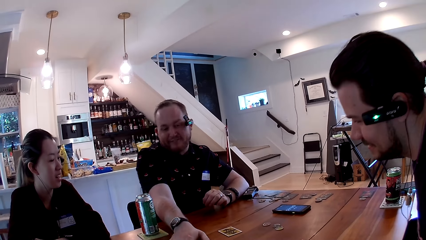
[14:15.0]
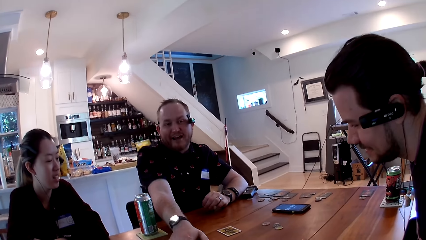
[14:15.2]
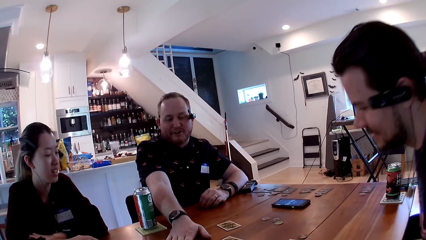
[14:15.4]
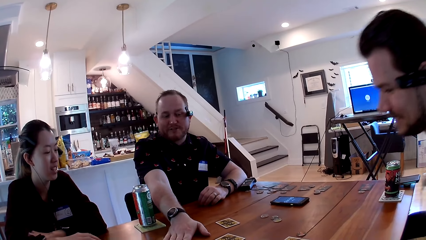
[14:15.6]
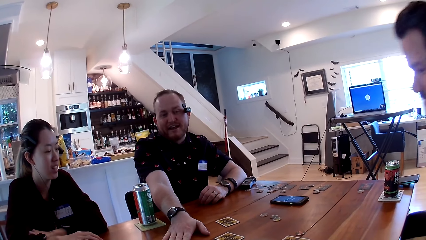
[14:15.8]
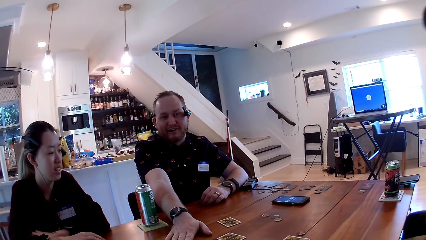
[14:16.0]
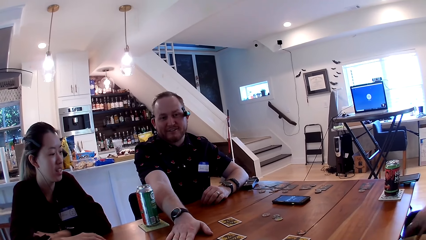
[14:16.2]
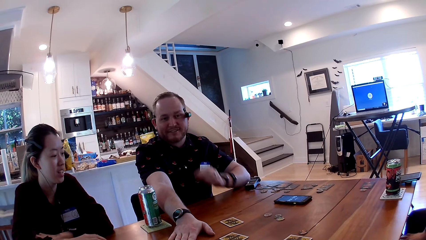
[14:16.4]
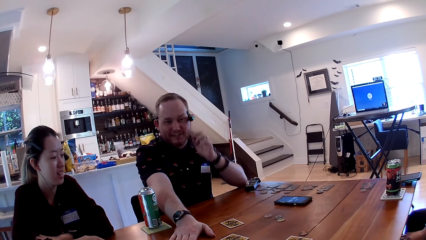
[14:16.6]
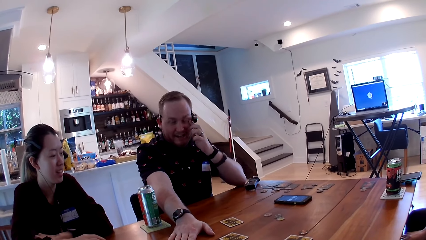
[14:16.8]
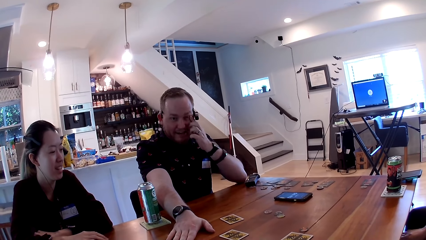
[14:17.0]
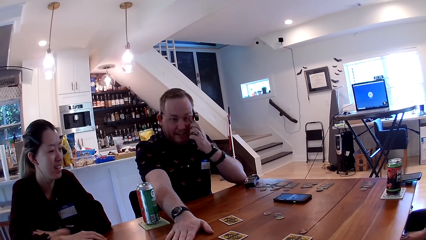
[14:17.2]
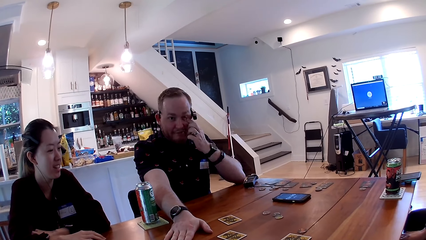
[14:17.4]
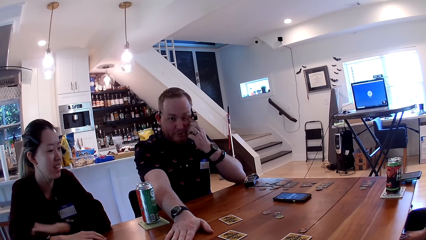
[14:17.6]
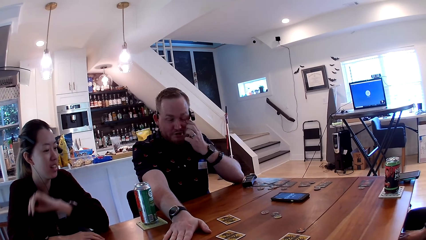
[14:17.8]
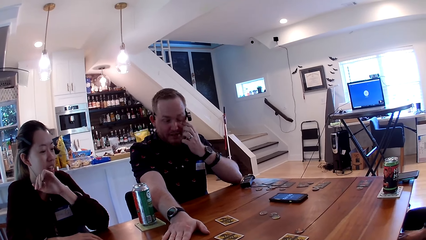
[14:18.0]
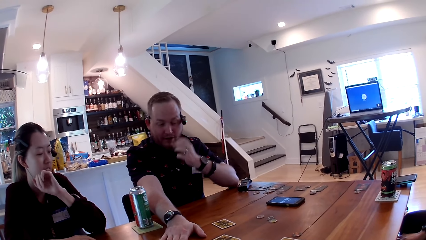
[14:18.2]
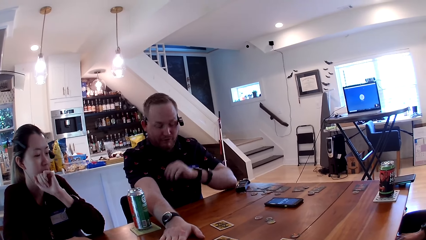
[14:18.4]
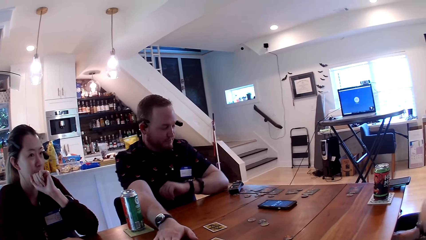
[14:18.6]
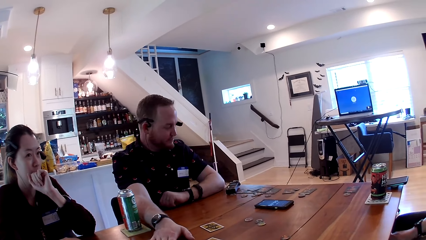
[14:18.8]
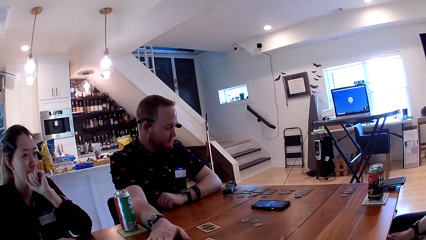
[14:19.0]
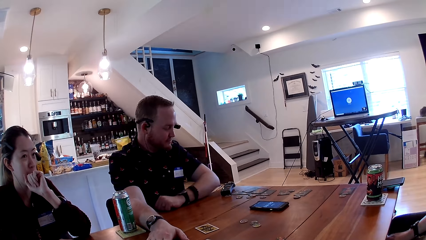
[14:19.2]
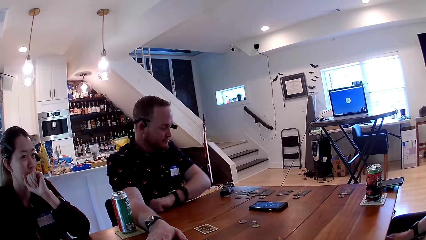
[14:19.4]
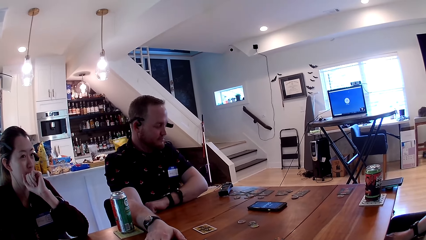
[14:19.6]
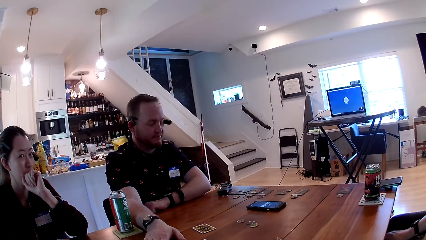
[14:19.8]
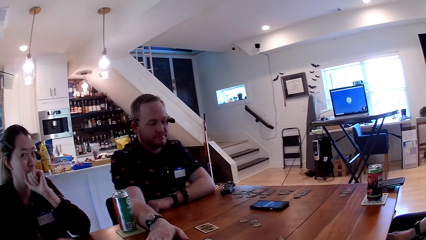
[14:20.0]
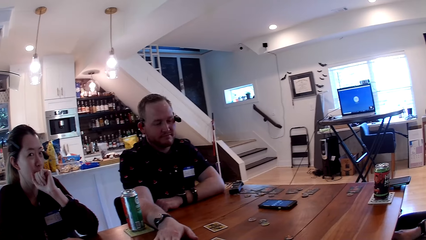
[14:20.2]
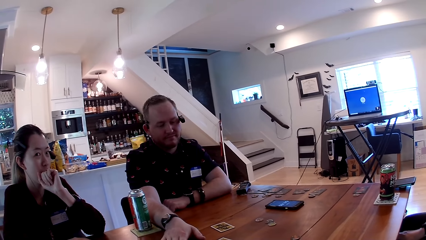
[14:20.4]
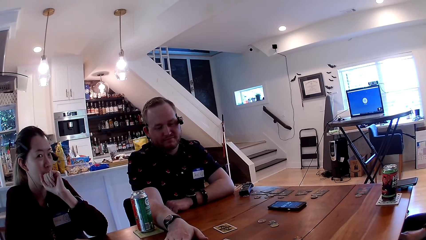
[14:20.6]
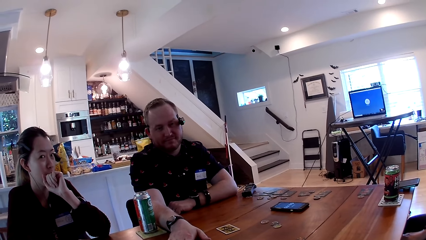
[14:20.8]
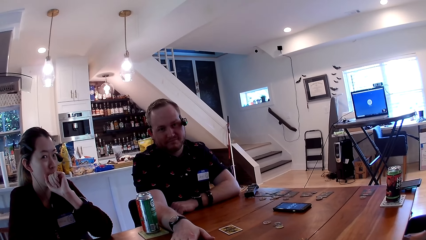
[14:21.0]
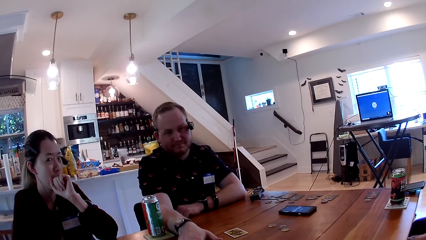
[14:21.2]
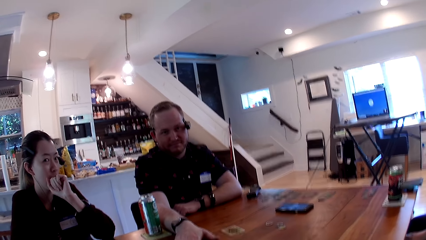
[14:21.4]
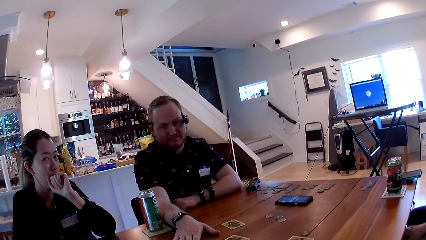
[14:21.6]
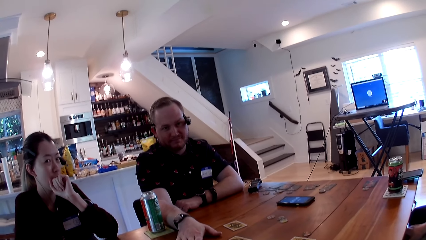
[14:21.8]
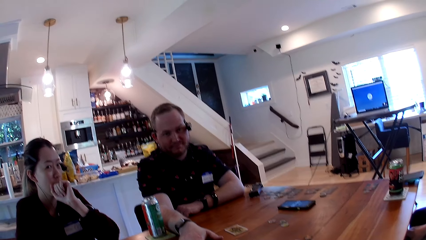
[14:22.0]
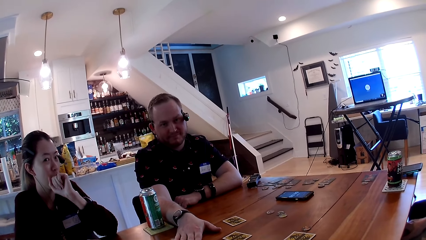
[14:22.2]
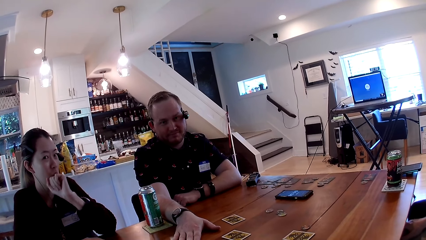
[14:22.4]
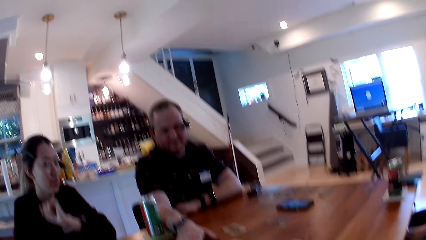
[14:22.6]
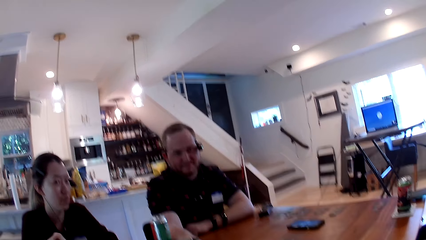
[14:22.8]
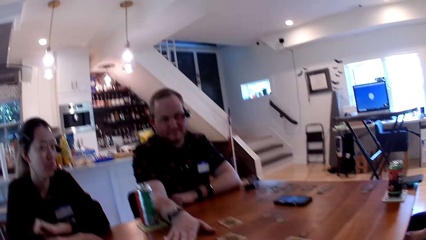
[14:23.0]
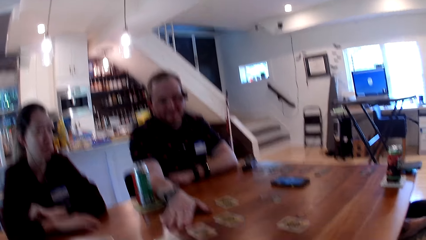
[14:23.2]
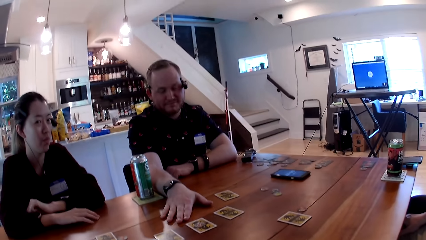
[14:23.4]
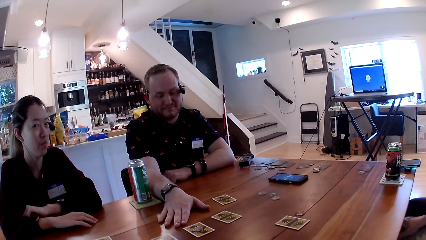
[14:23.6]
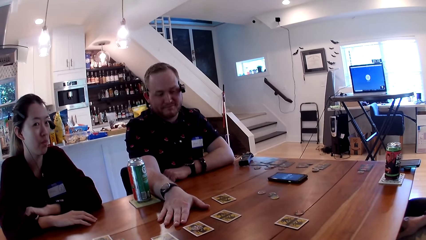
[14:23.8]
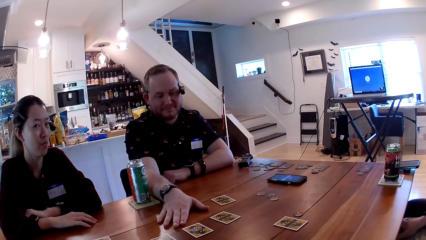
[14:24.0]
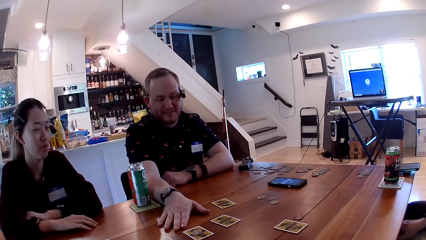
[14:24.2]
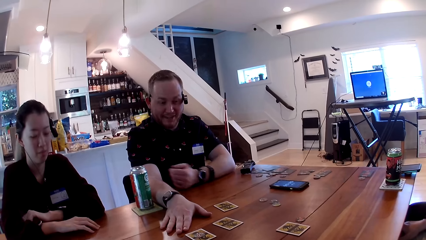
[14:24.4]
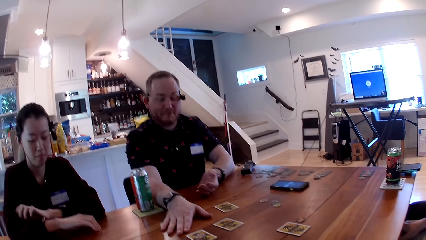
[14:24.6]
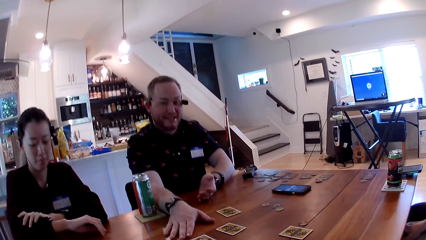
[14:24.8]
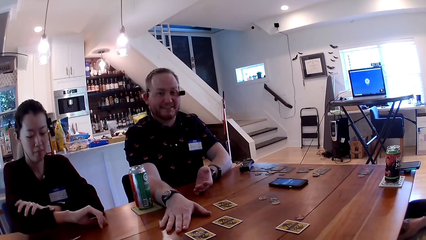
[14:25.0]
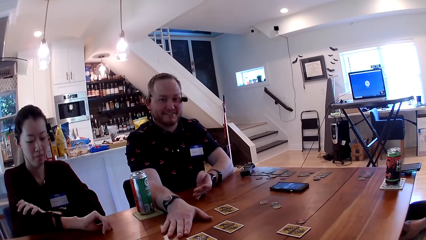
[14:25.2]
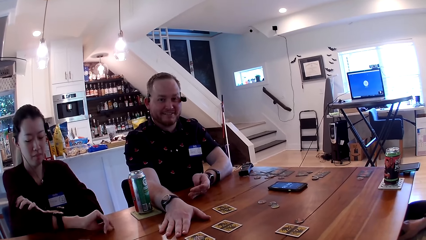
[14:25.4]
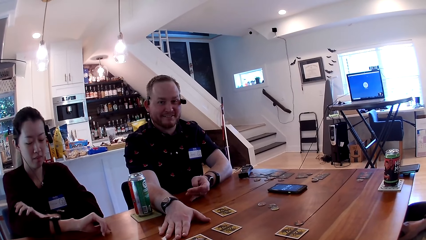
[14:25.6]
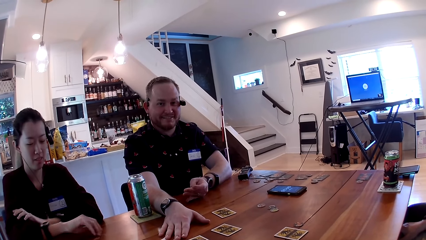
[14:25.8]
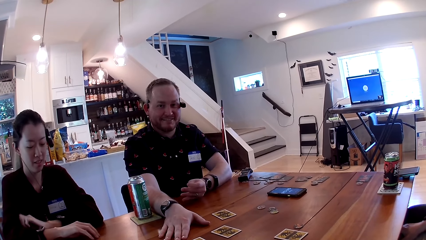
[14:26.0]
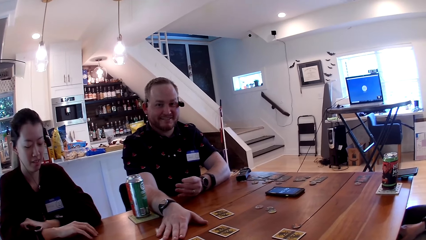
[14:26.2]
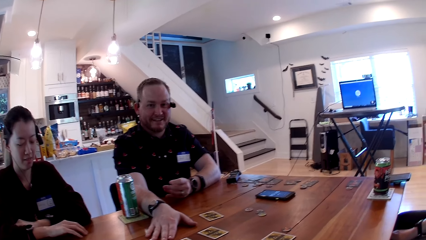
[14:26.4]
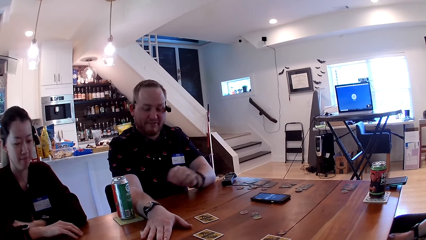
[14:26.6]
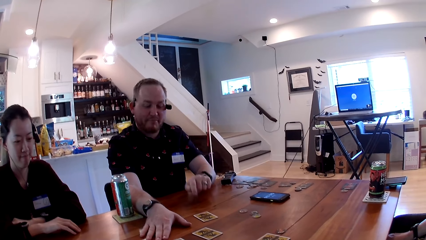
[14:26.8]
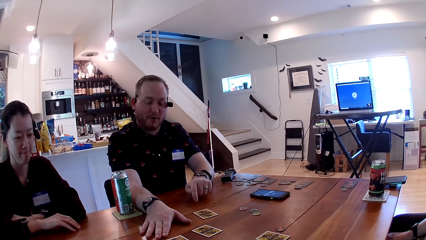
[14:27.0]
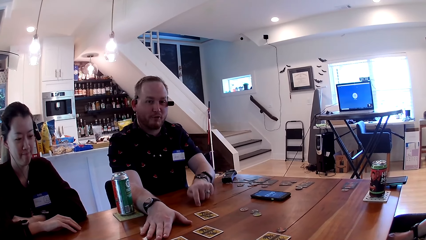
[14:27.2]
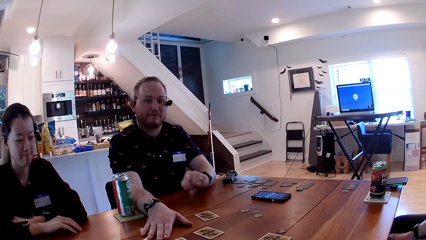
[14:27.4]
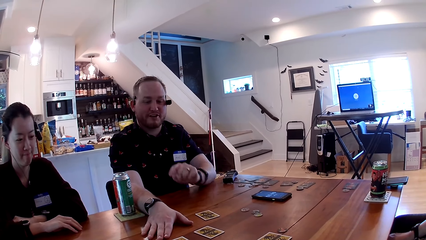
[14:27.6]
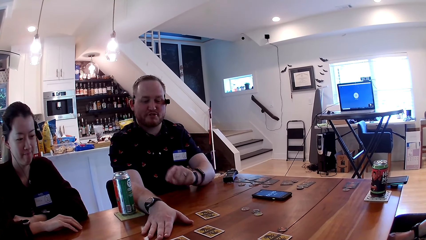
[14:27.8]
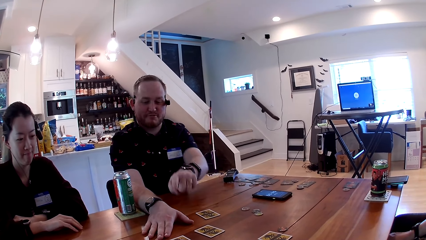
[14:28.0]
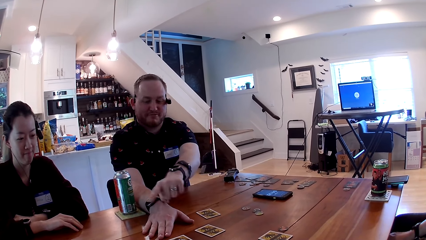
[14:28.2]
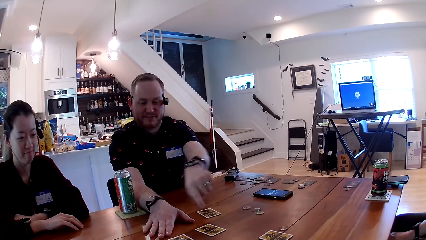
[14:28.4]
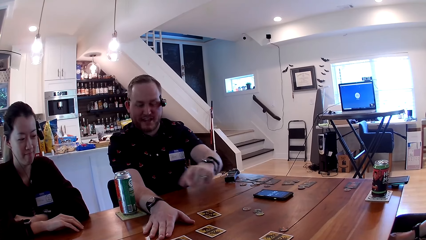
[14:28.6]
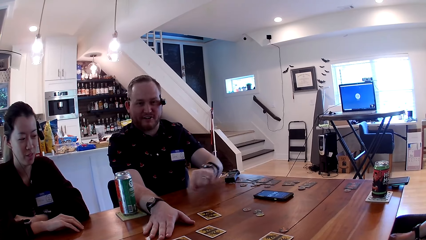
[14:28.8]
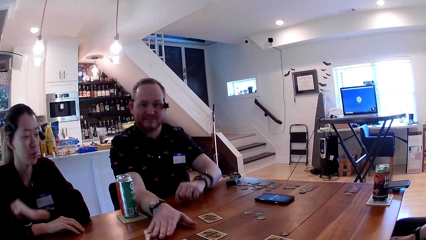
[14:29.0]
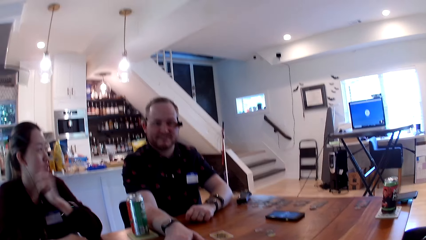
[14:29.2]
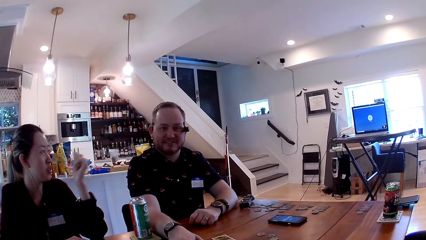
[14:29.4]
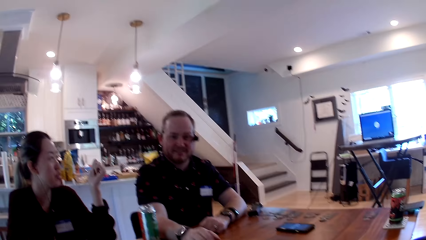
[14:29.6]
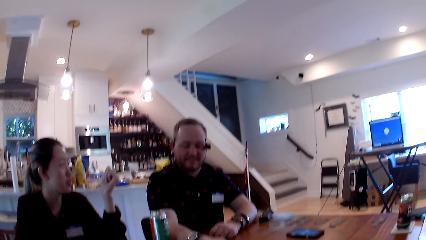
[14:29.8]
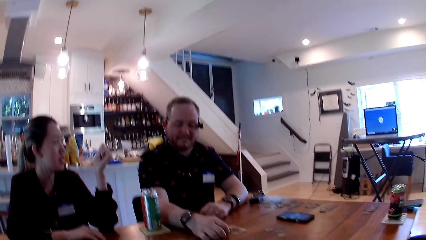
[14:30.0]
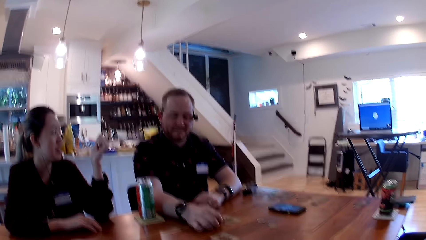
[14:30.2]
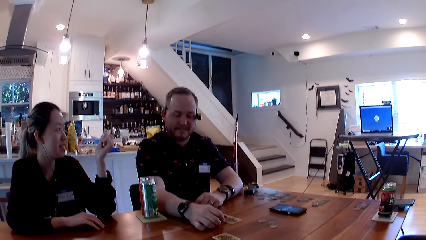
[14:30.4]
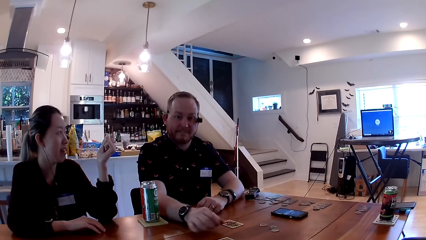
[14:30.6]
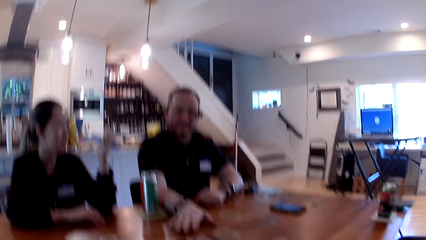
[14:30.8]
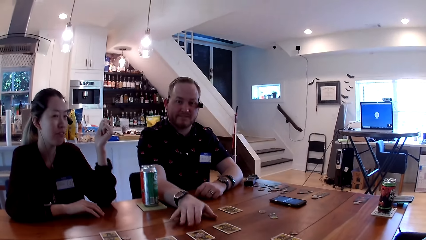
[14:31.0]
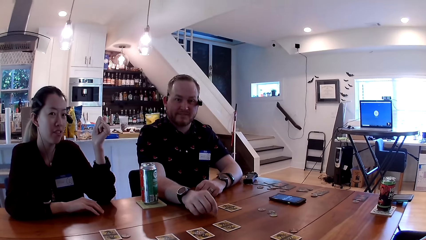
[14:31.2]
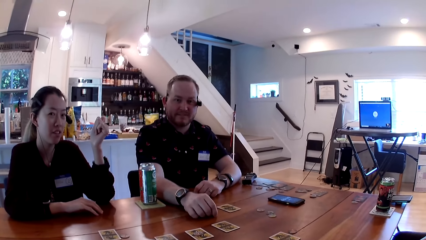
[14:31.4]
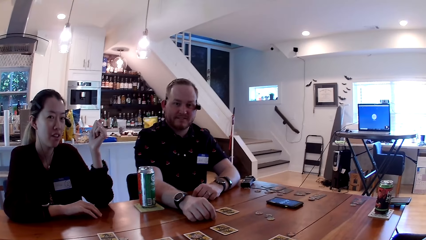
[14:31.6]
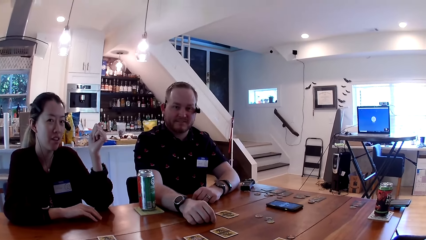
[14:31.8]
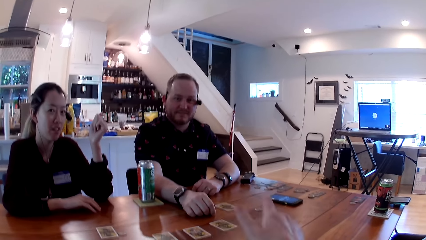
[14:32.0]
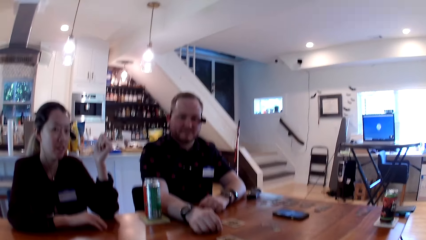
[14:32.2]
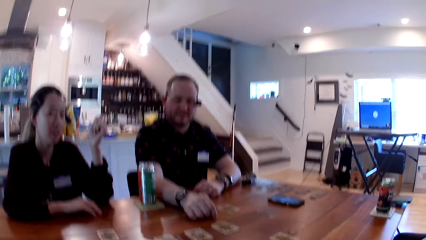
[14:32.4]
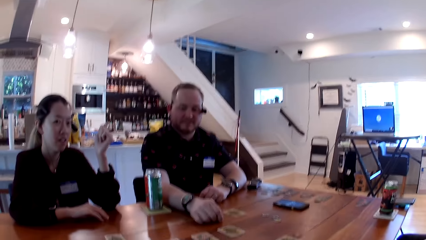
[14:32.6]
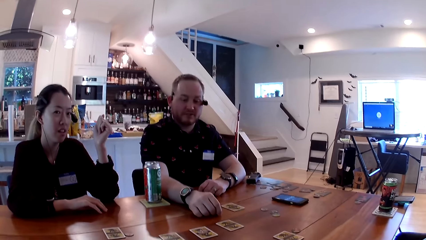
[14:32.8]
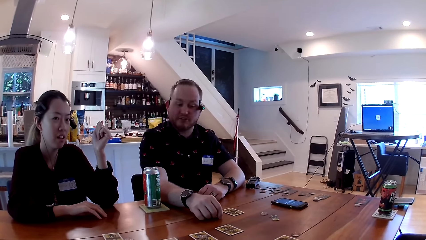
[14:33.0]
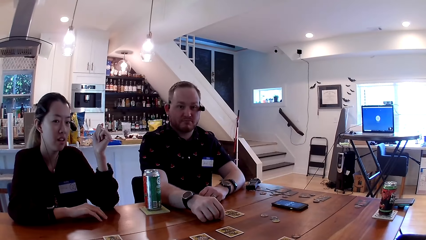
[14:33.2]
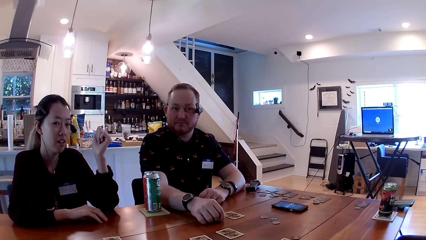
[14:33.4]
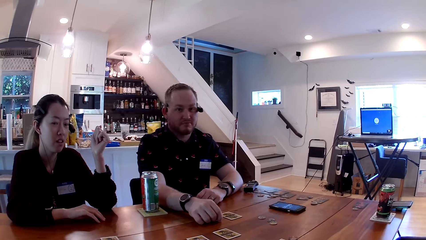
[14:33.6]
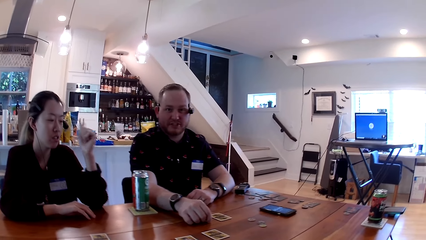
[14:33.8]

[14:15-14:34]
A man places his right hand on the table. The man moves his hands over the table. The man rubs his left eye with his left hand. The man puts his hand on the table. The camera wearer speaks to the man. A lady touches her chin. The lady pulls up her sleeve. The lady looks at her watch. The man hits his left index finger on the table. The man speaks to the camera wearer. The man places his left hand on the table. The lady speaks to the man. The man moves a card on the table.
